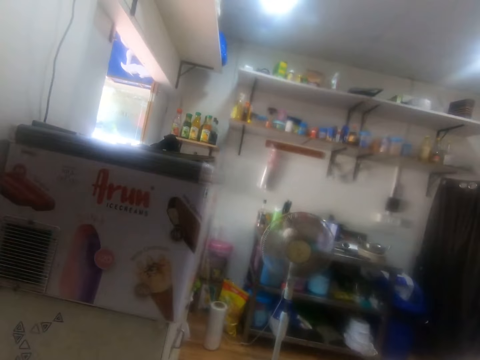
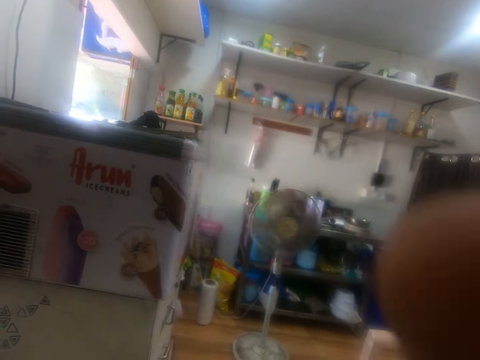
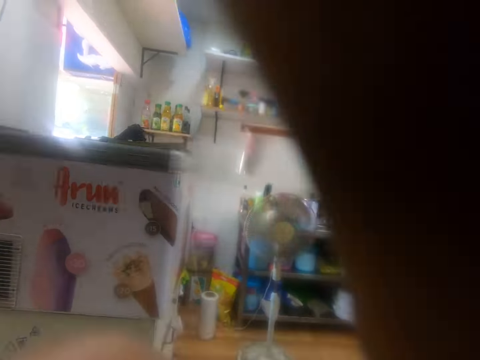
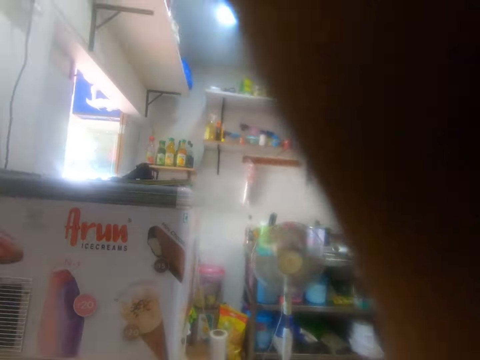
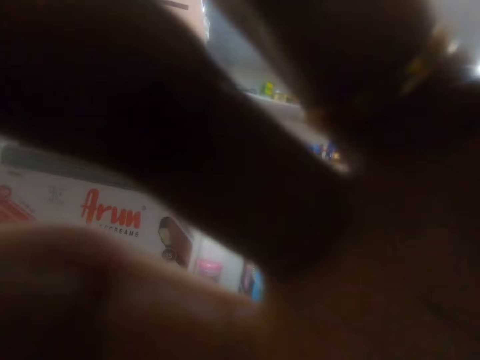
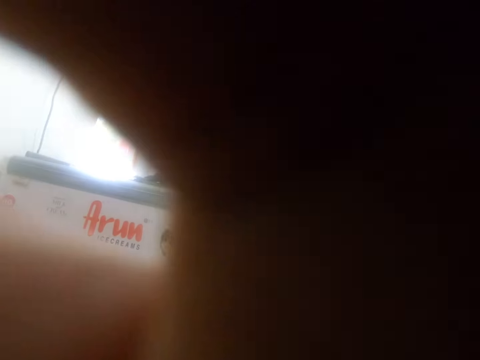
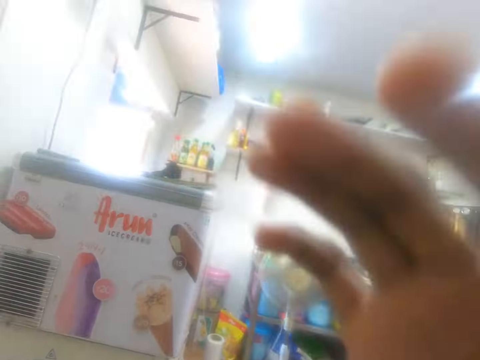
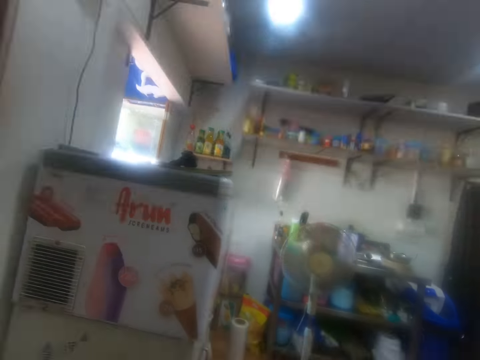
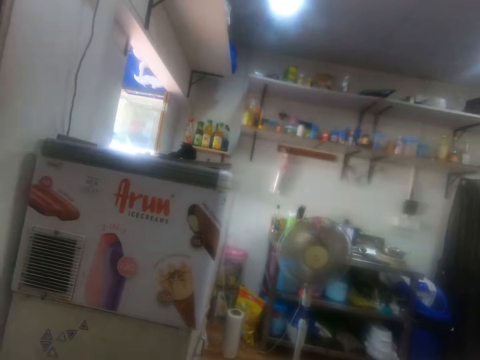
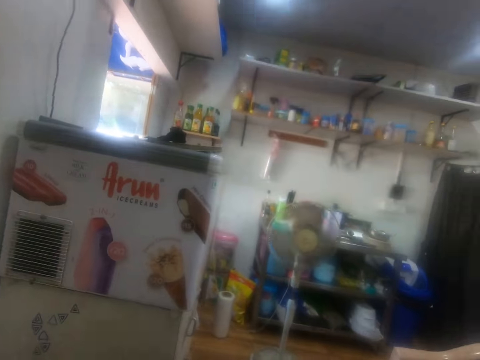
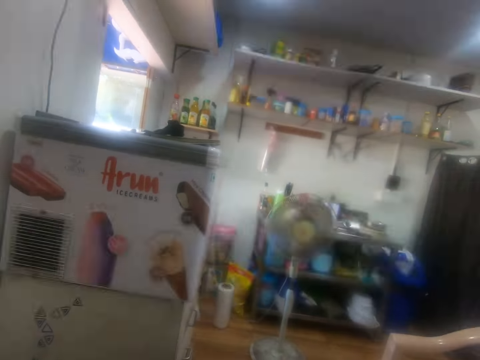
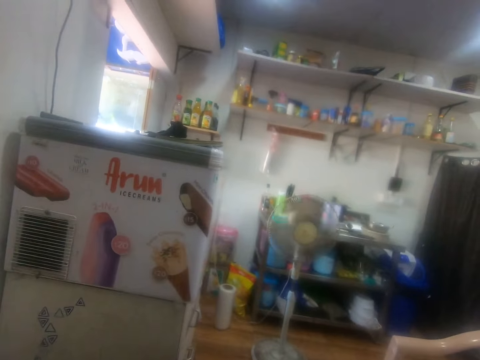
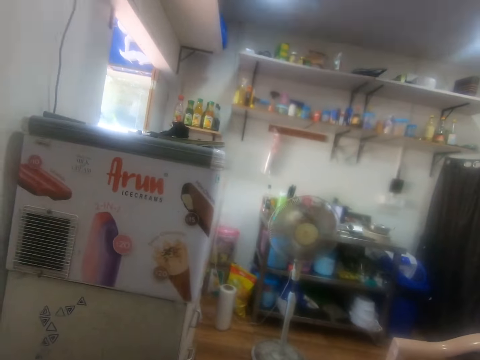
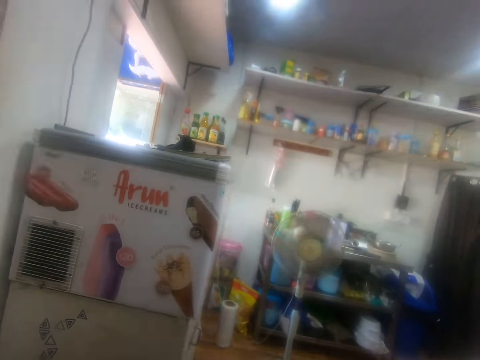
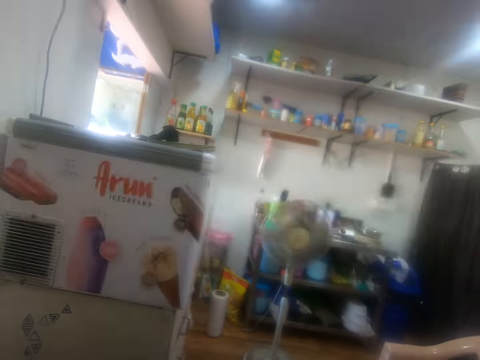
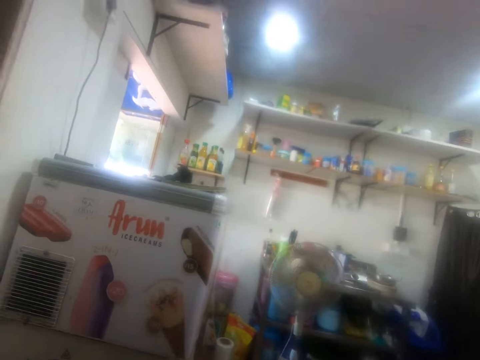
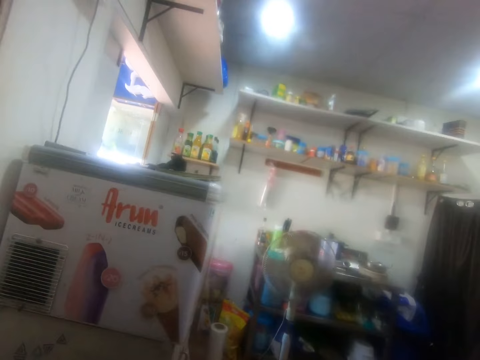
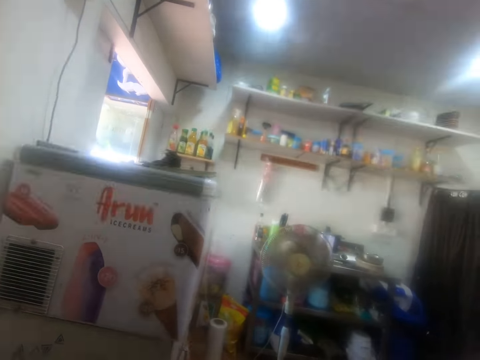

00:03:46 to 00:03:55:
The camera wearer moves a hand. He adjusts a camera with his right hand. He lowers a hand. He speaks on the phone.

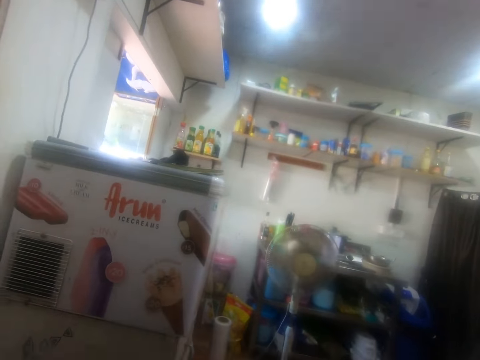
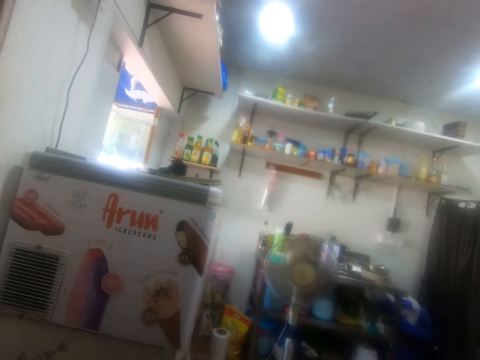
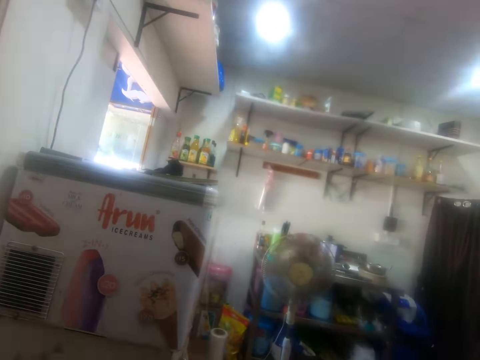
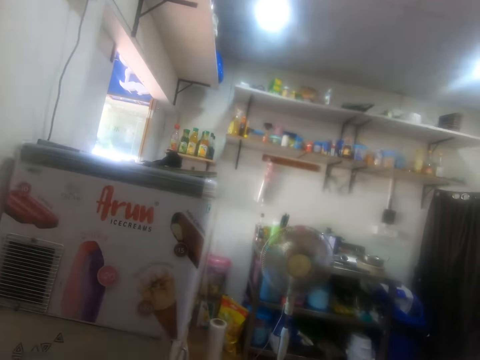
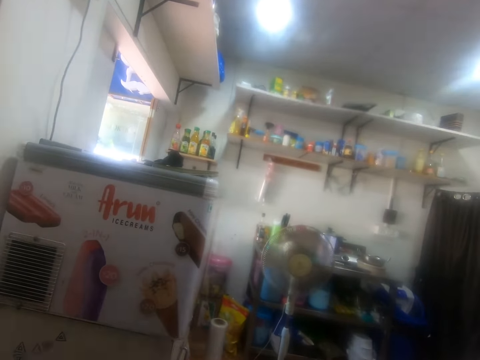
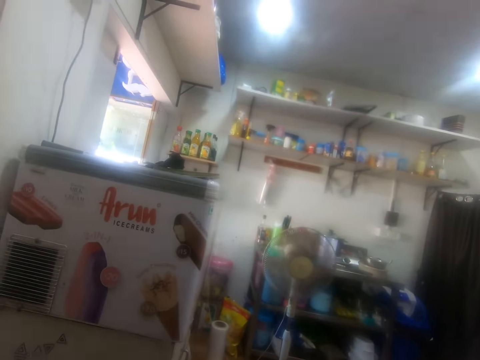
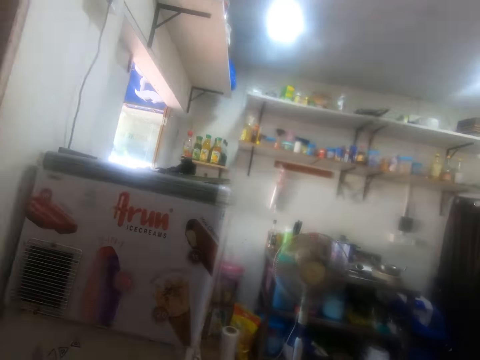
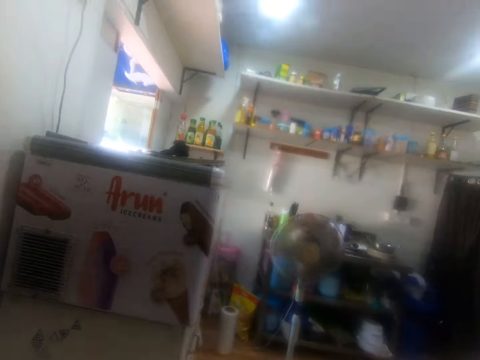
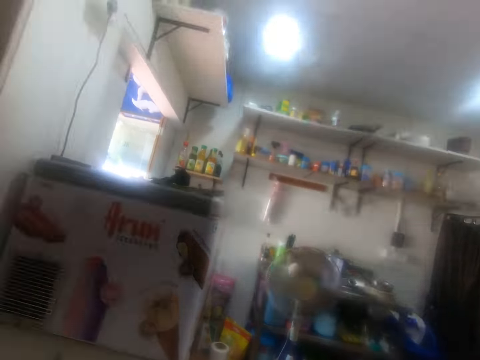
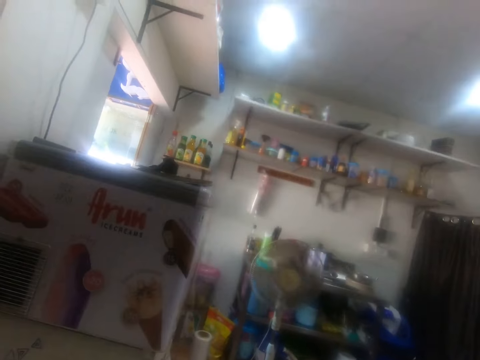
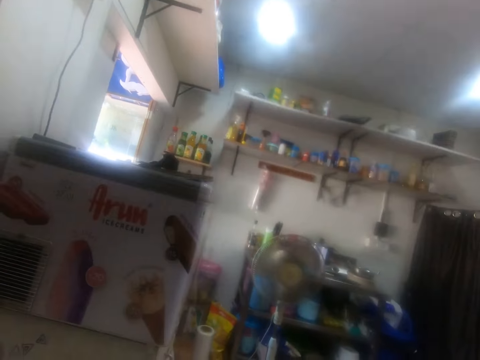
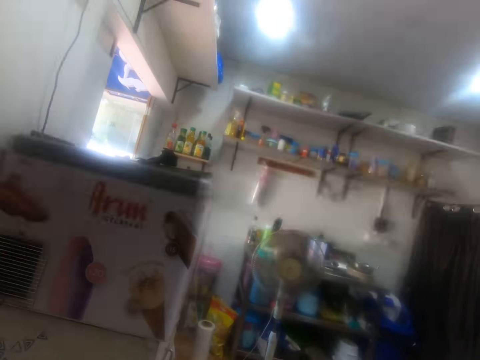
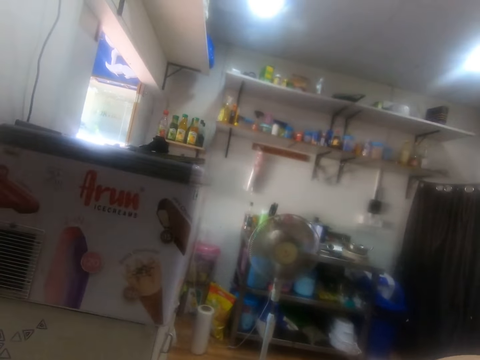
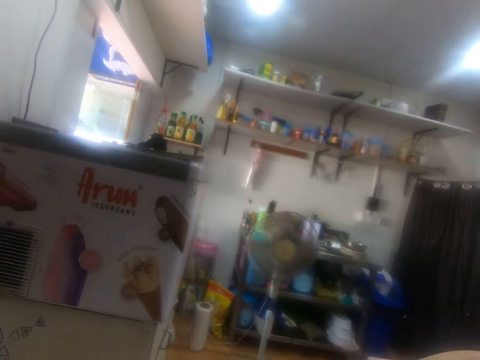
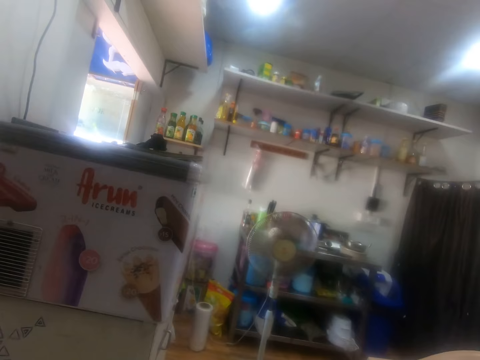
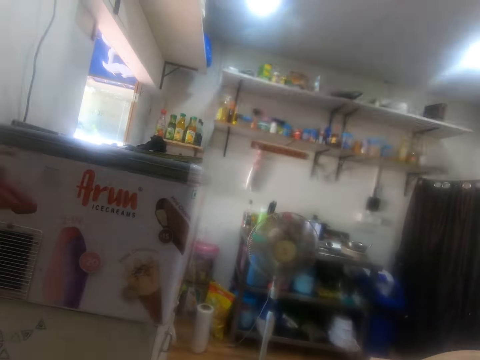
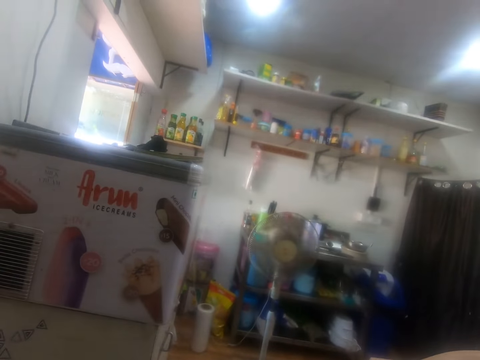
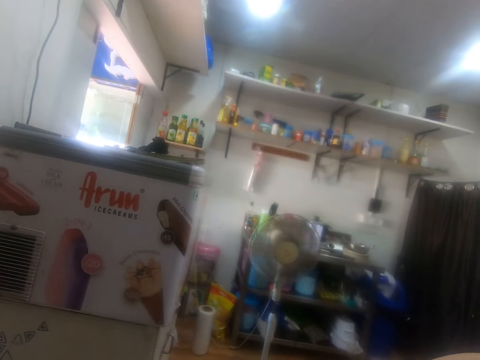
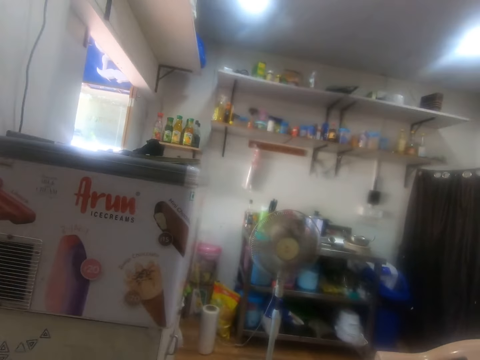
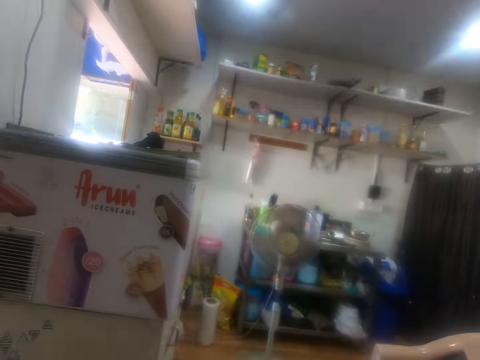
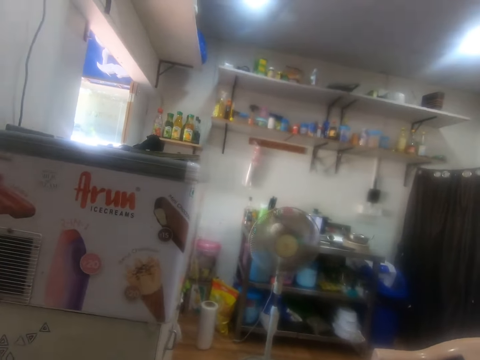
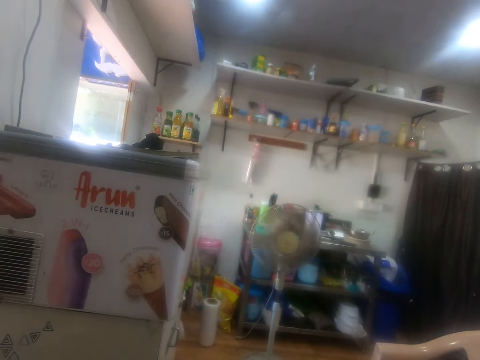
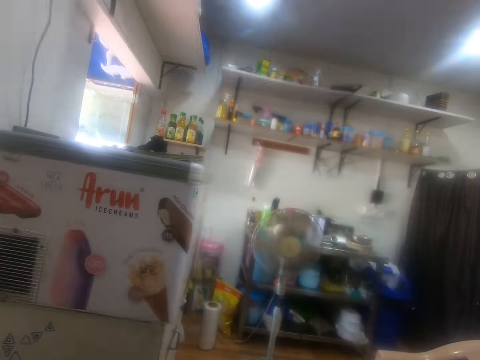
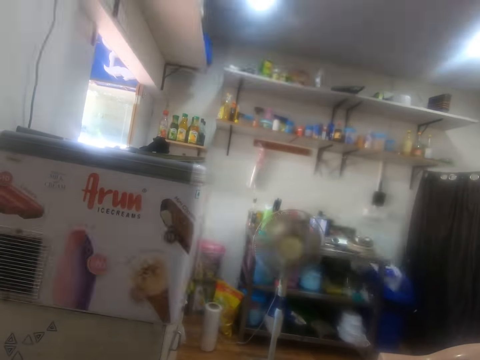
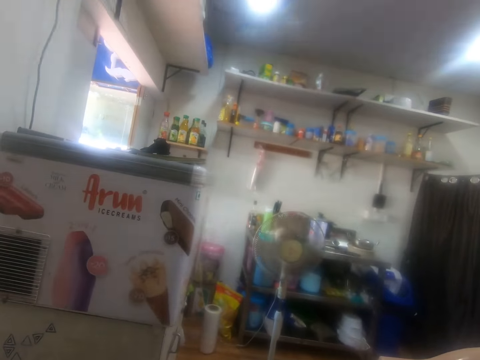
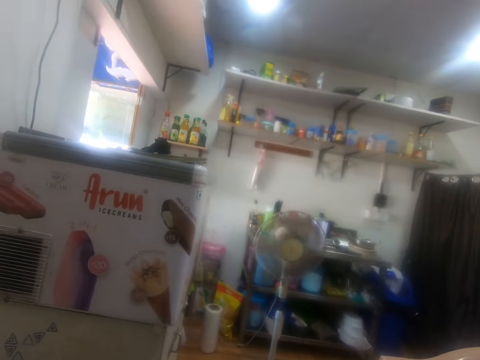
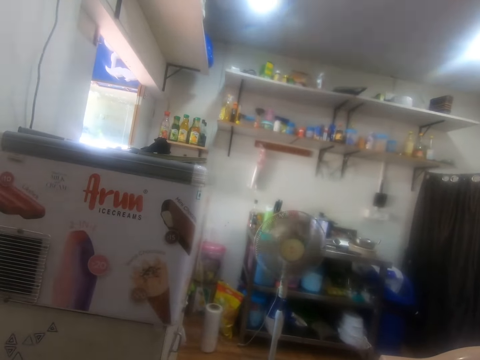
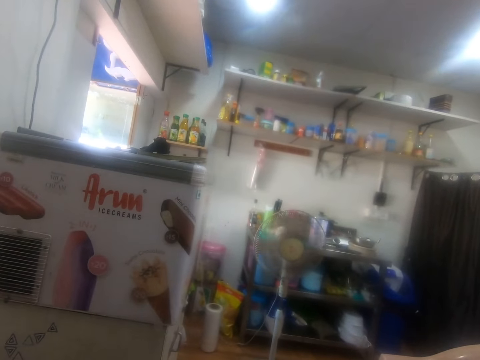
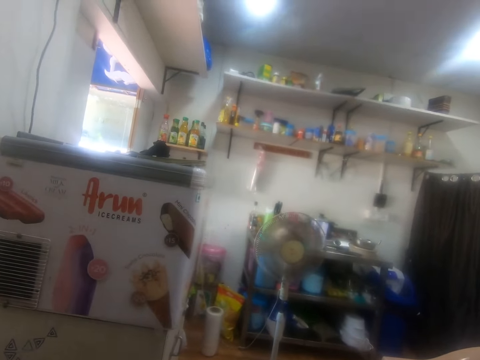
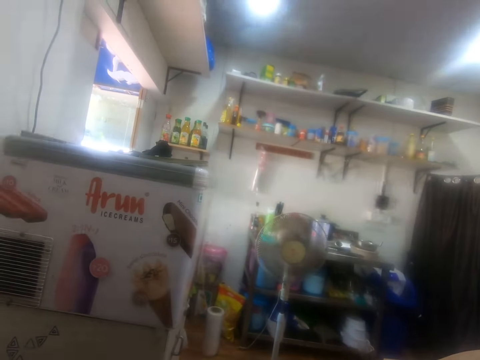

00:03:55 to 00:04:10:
The camera wearer looks at a fan. They speak on the phone. They stare at the floor fan. They speak on the phone call.

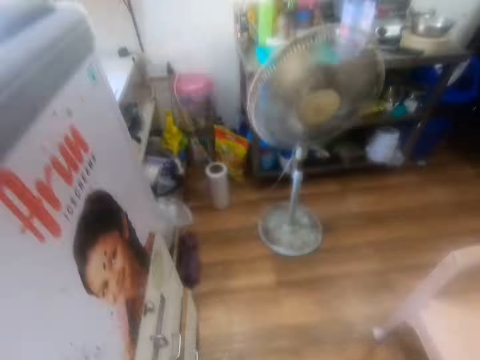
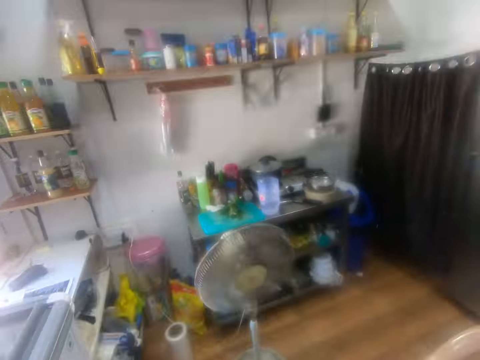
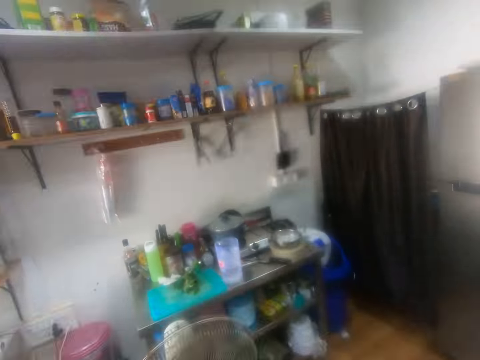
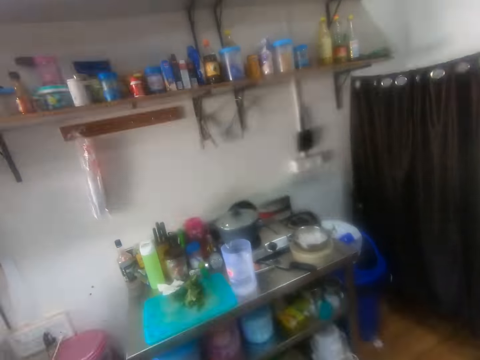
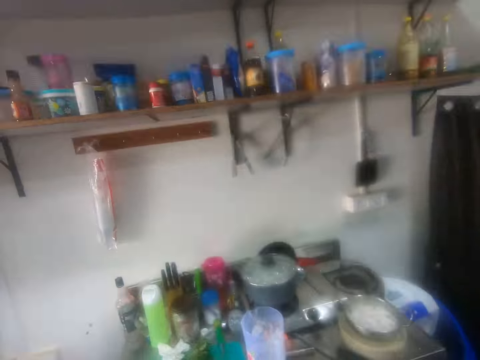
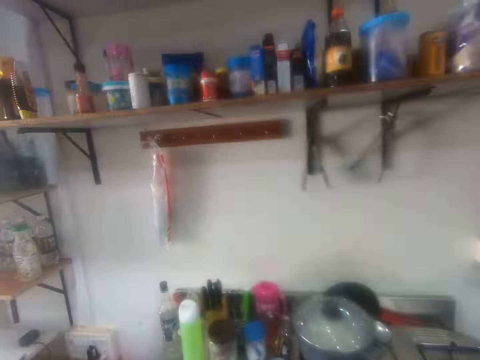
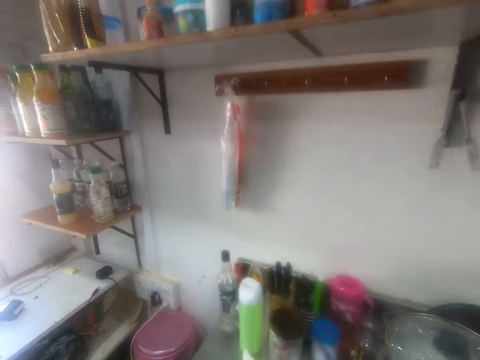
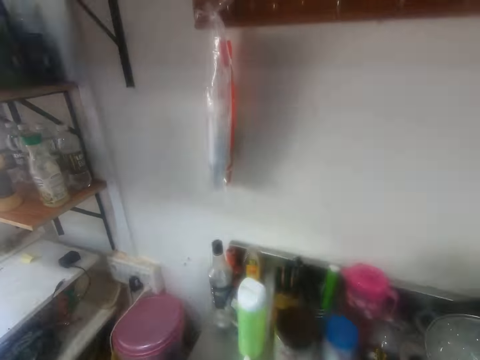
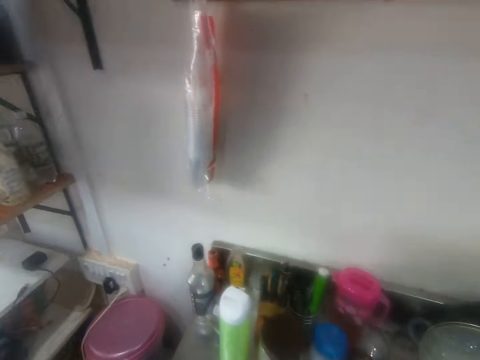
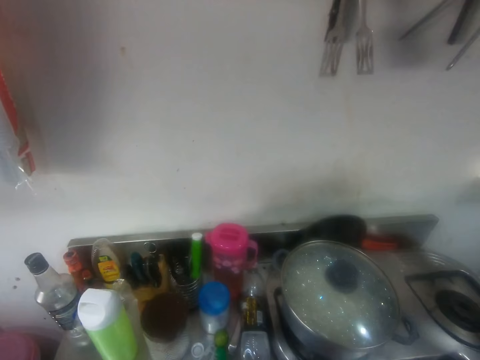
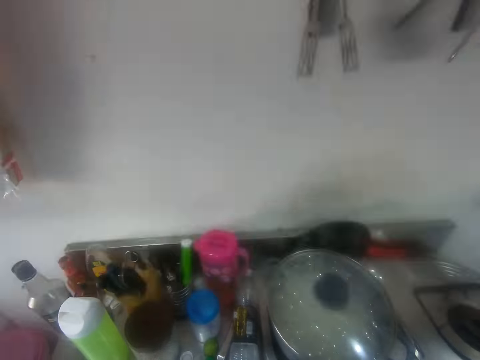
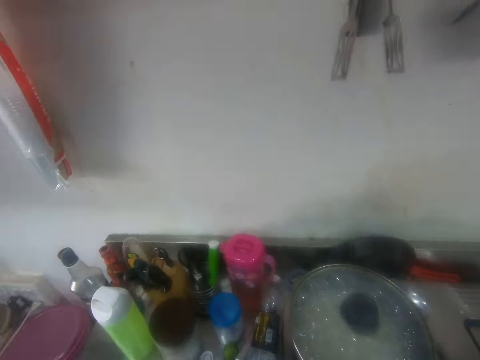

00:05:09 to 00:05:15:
The camera wearer walks around the room in a kitchen.
